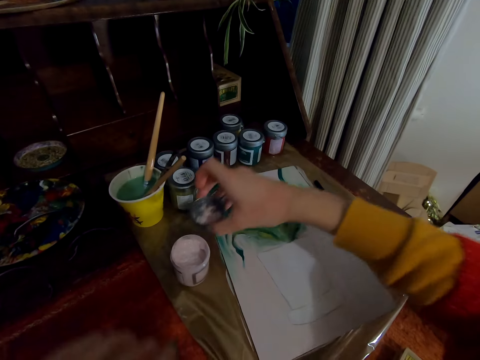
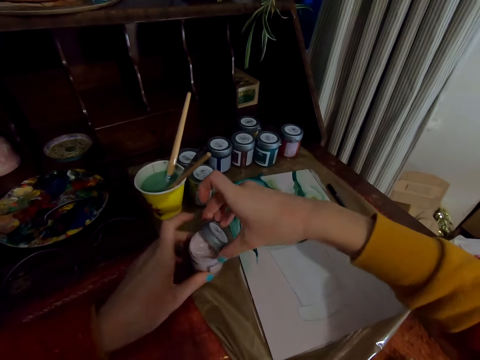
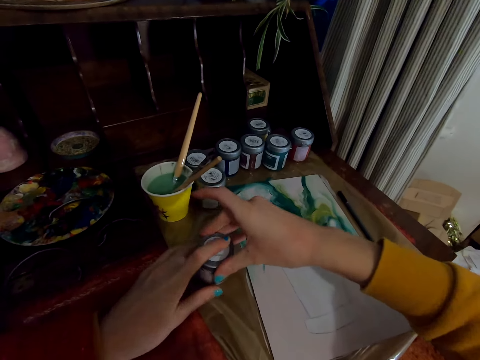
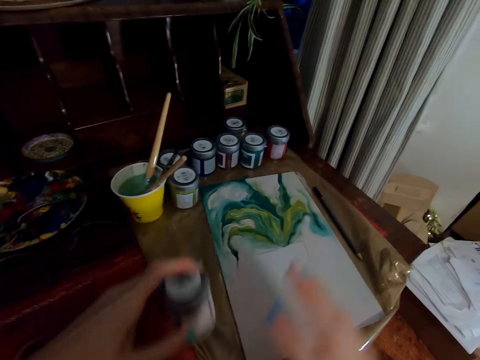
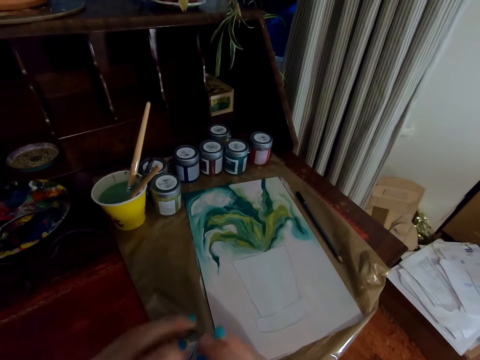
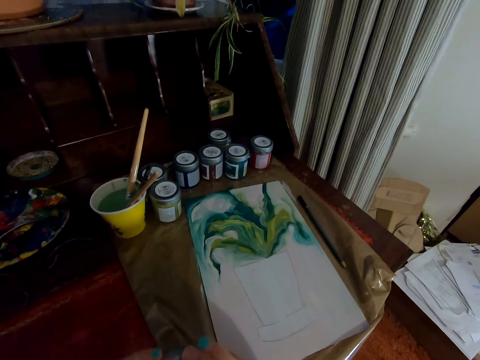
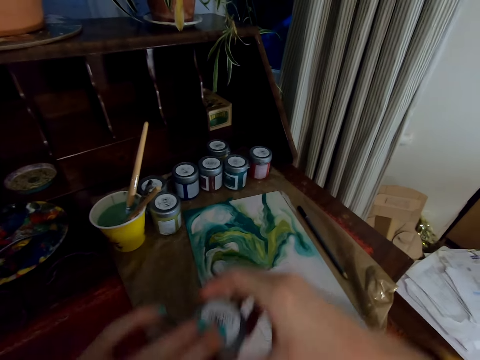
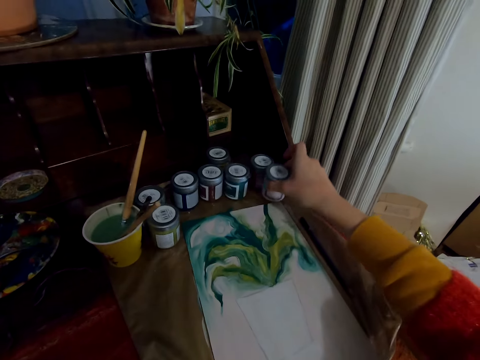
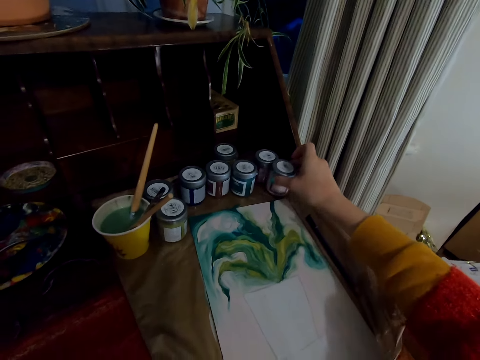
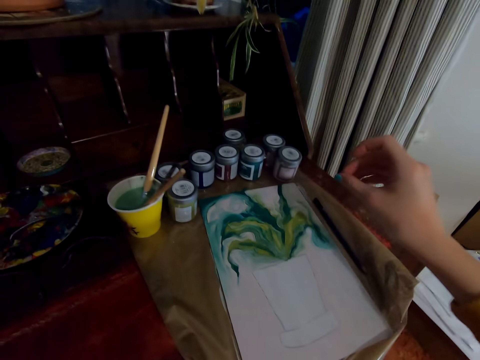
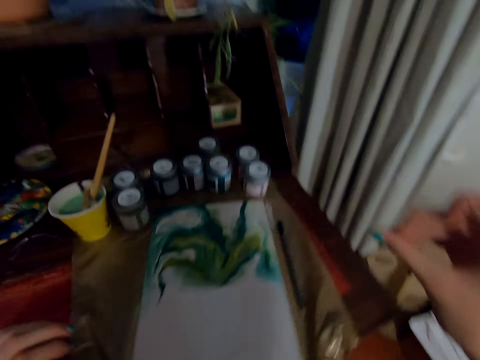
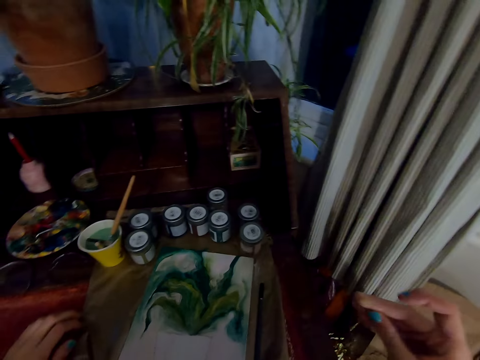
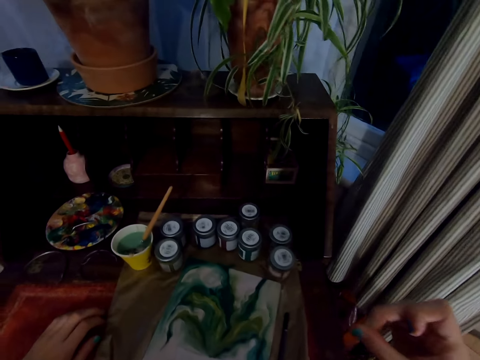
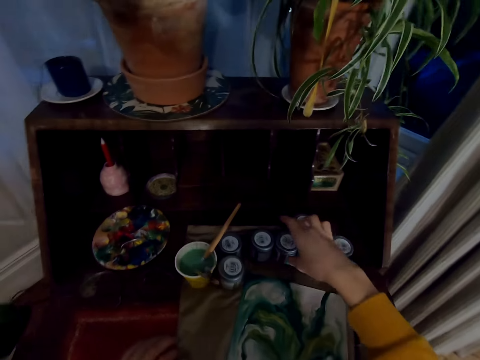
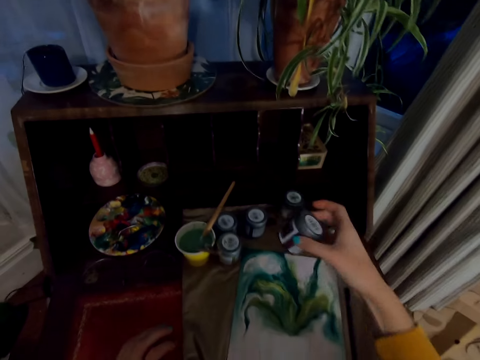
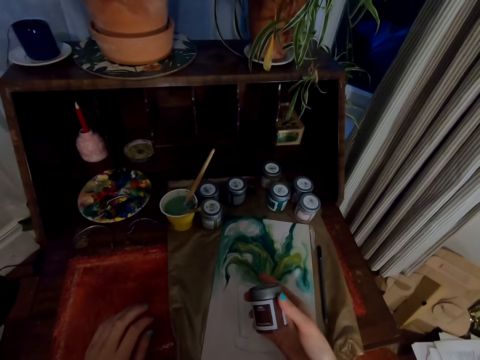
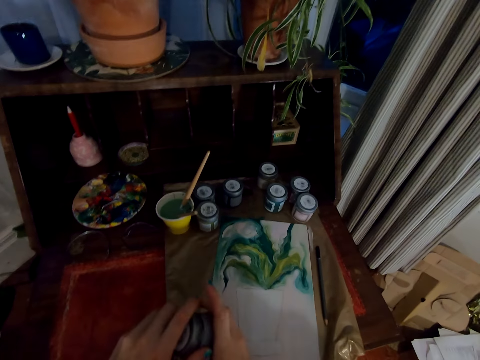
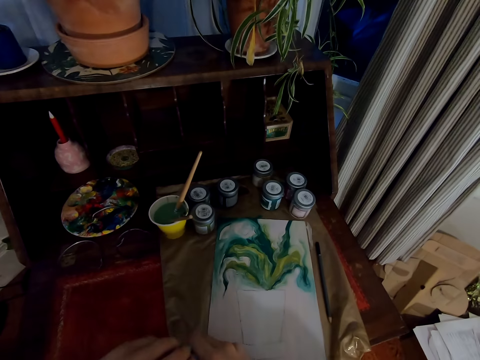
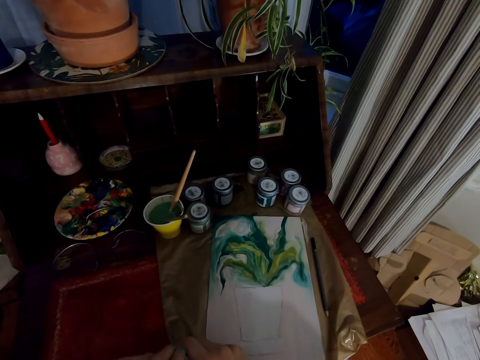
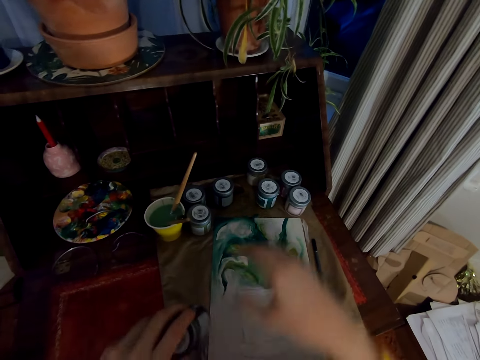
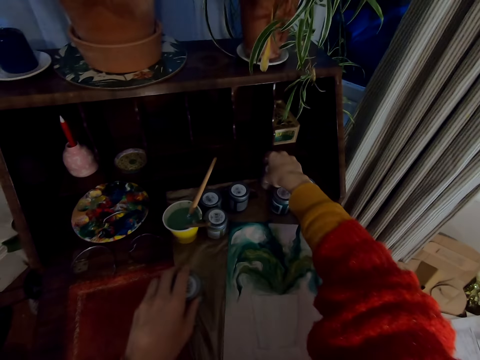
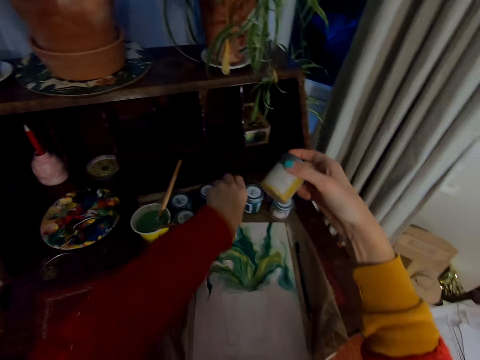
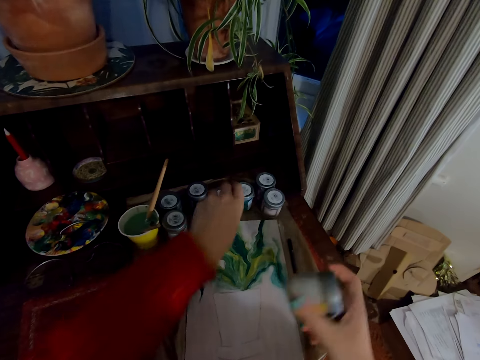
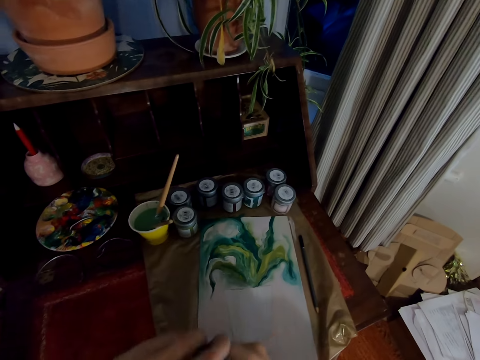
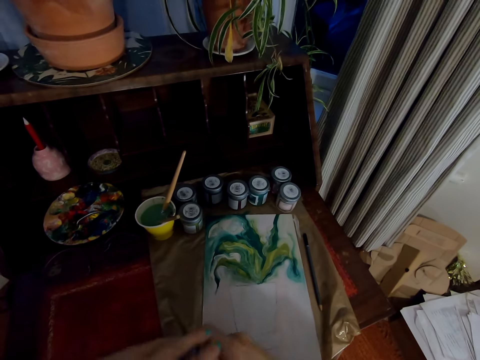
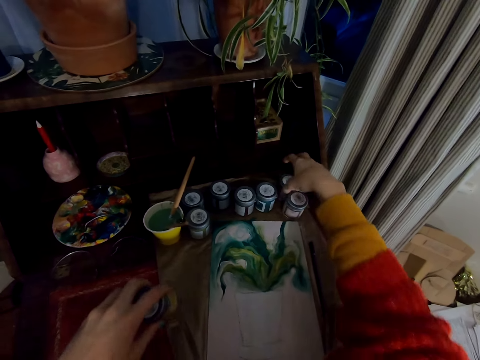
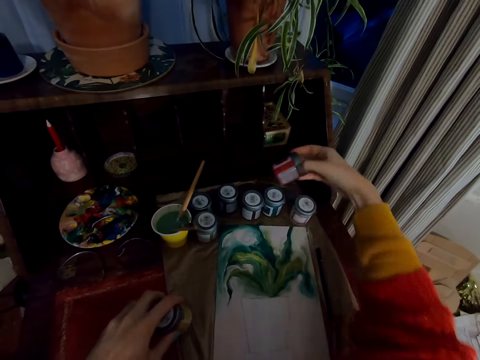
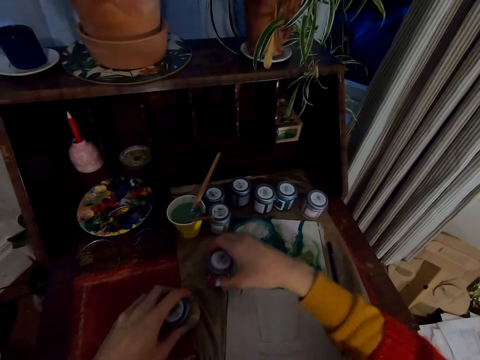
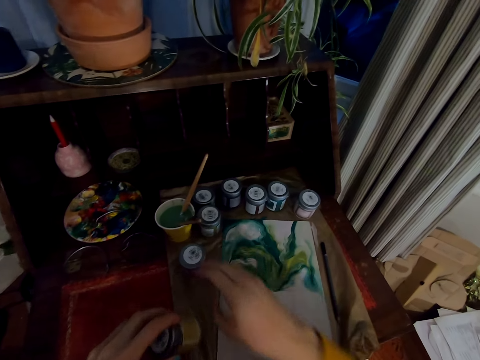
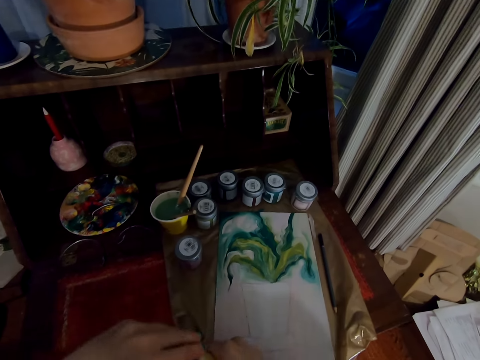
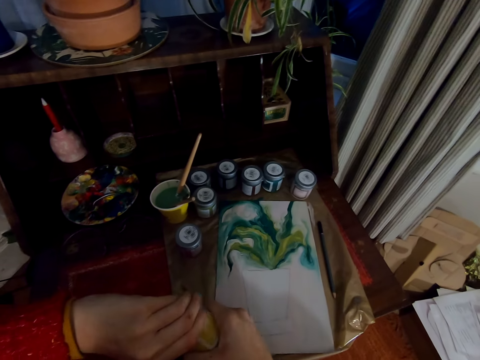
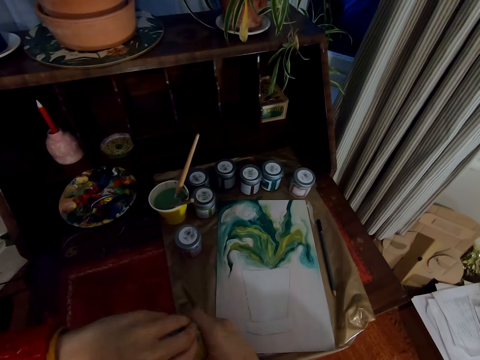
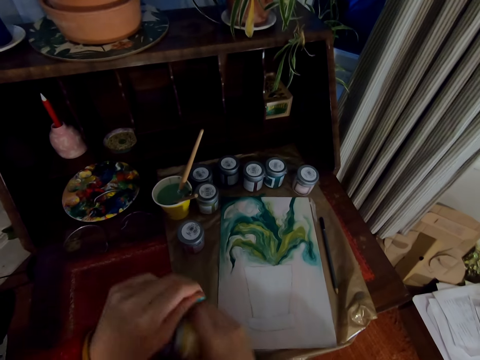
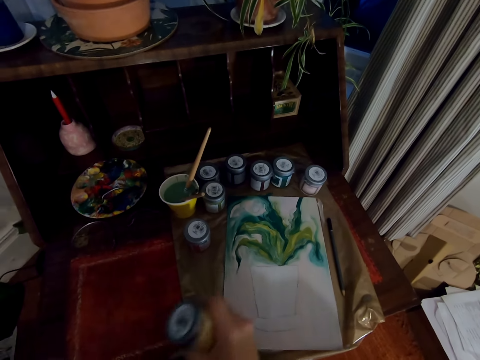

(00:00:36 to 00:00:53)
The camera wearer picks up a lid from the table. They place the lid on the tin. They lift the painting tin from the table. They cover the painting tin with the lid. They place the painting tin on the table. They rub fingers. They pick up the painting tin from the table. They open the lid with hands. They pick up the painting tin from the table. They place the painting tin on the table. They hold the painting tin with both hands. They open the painting tin. They pick up the painting tin from the table. They stare at the painting tin. They place the painting tin on the table. They remove paper from the painting tin. They open a paint tin.

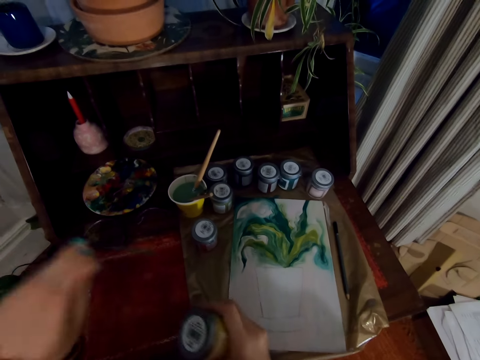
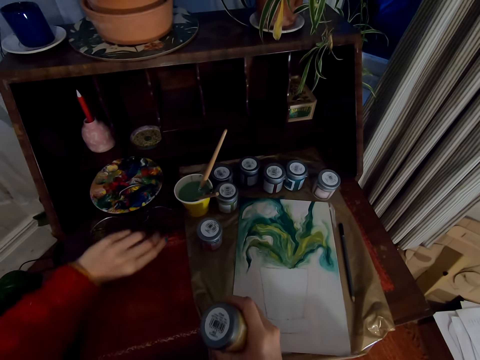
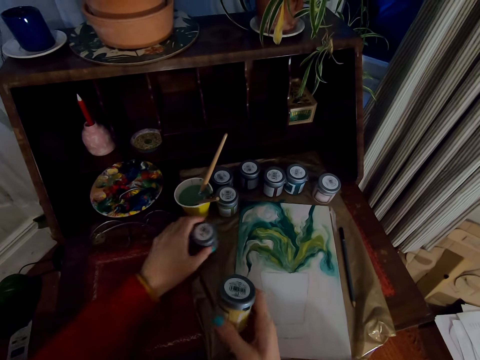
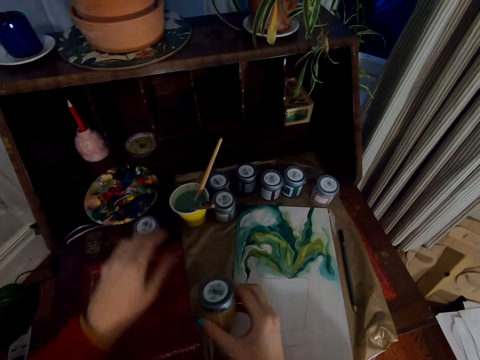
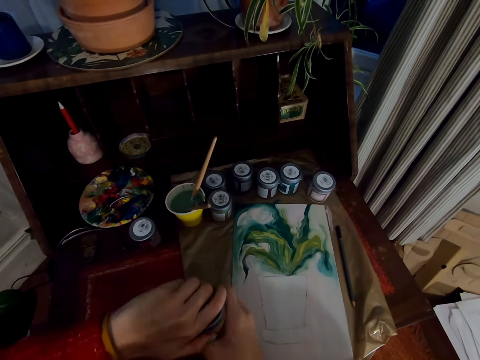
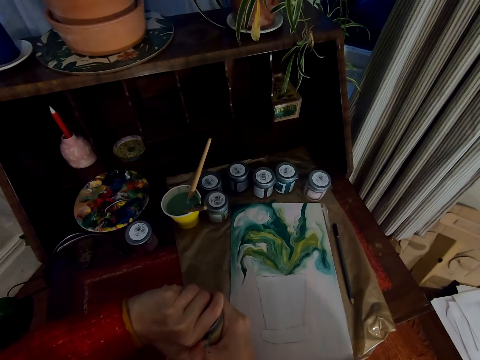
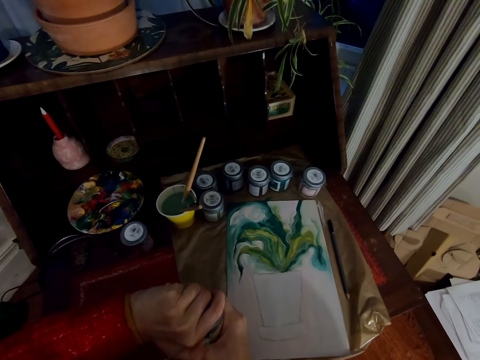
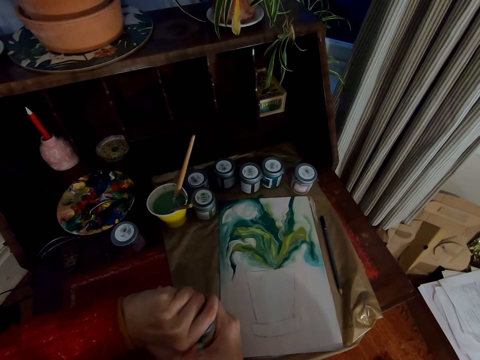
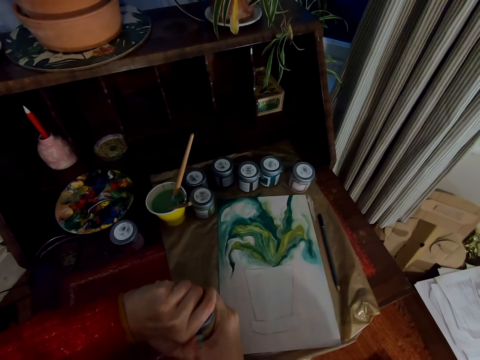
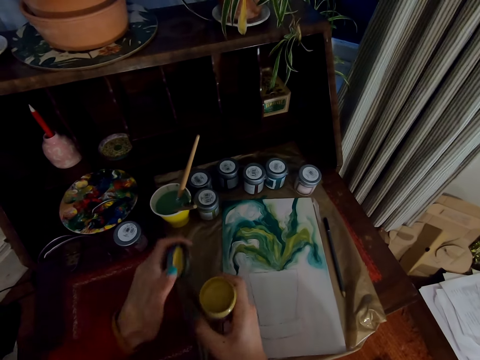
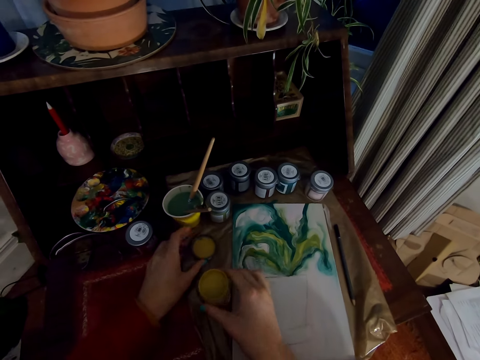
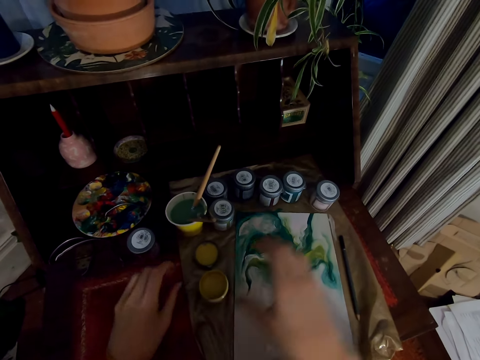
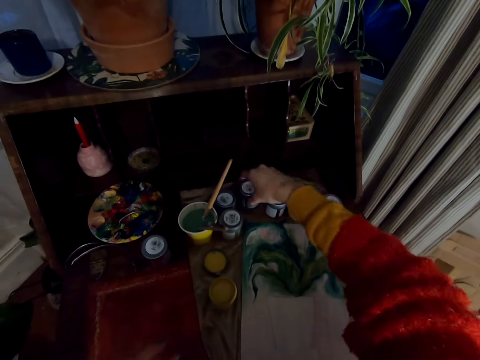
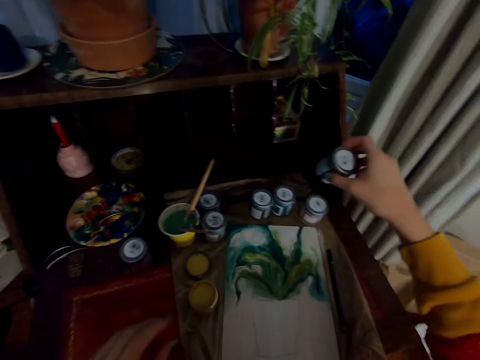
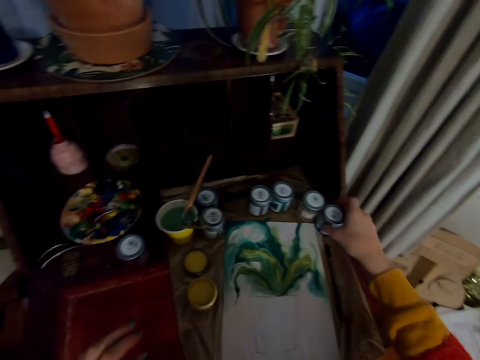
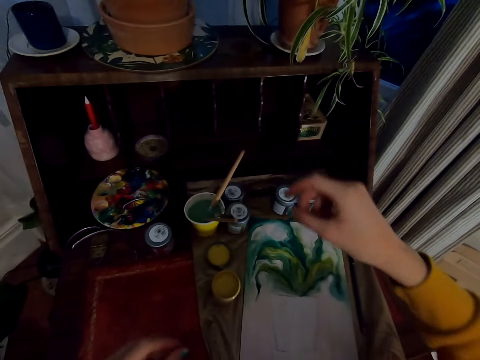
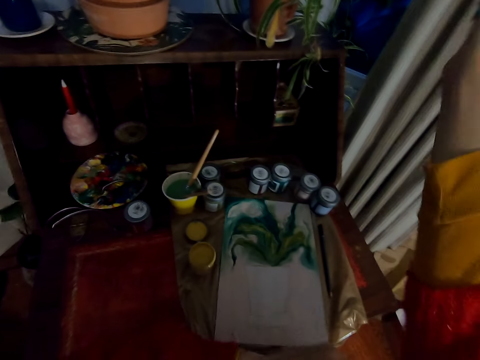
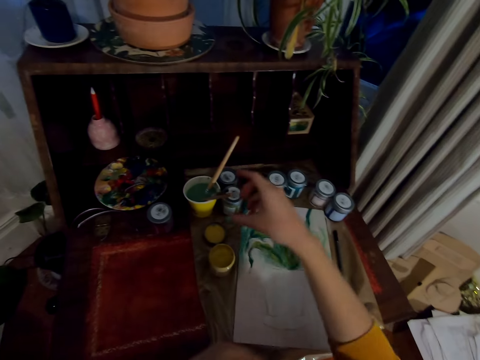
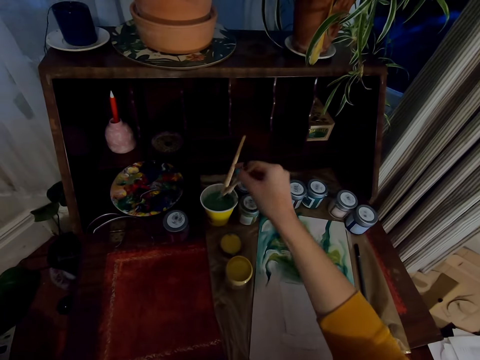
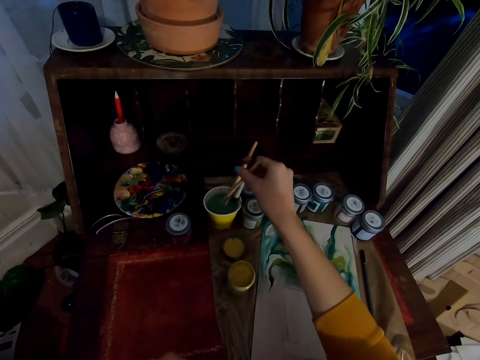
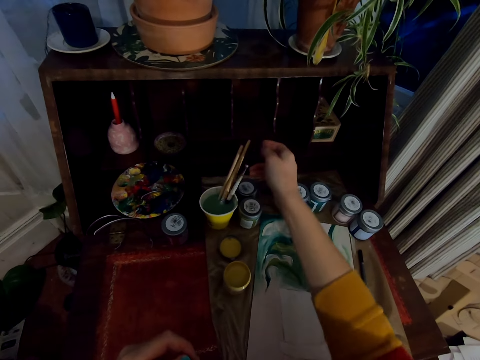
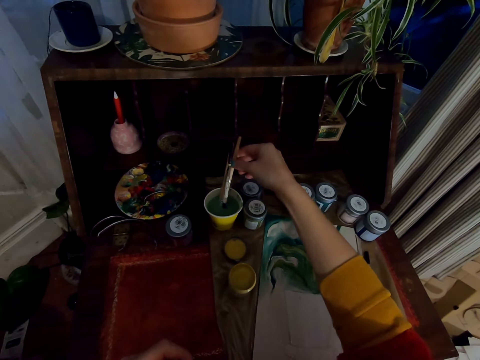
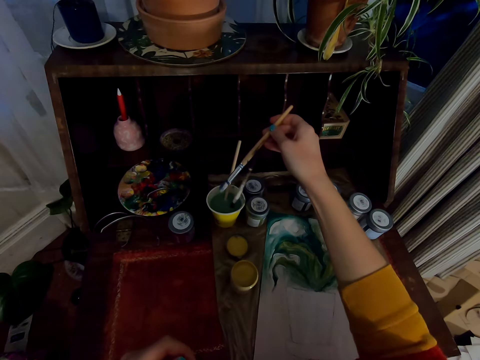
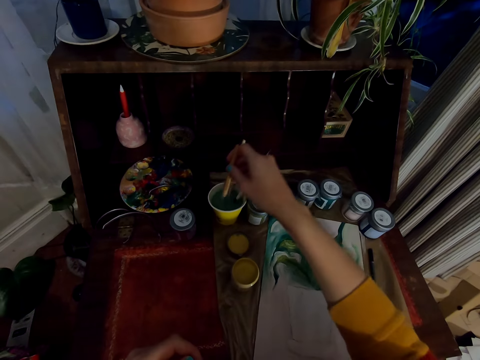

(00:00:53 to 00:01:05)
The camera wearer drops the paper on the table. They move the painting aside. They remove the lid from the painting. They place the lid on the table. They place the painting lid on the table. They pick up the painting tin from the table. They place the painting lid on the table. They pull the sleeve with a hand. They pick up a paintbrush from the paint. They touch the painting brush in a cup. They lift the painting brush from the cup.
